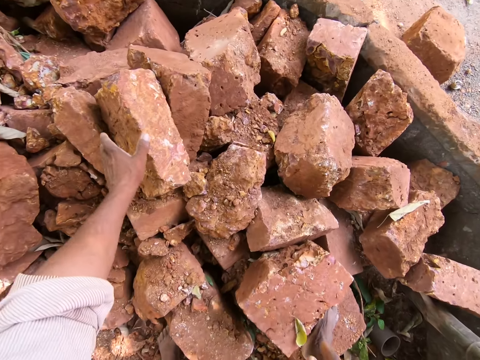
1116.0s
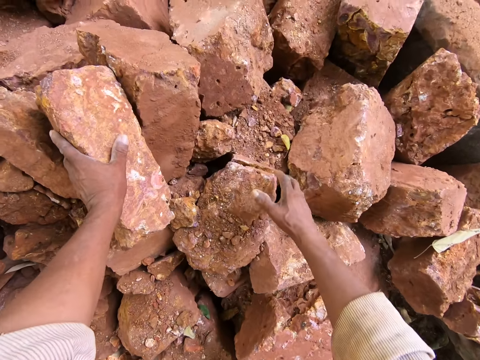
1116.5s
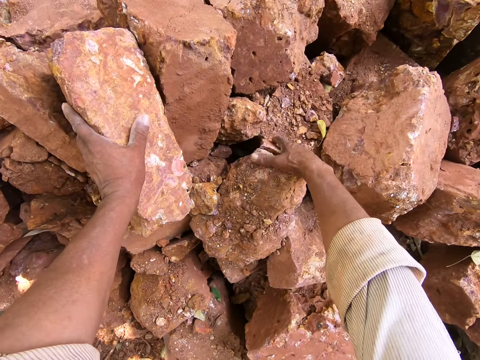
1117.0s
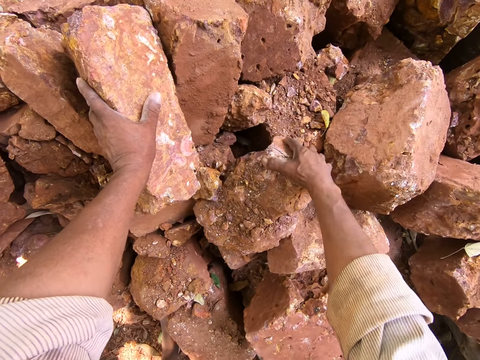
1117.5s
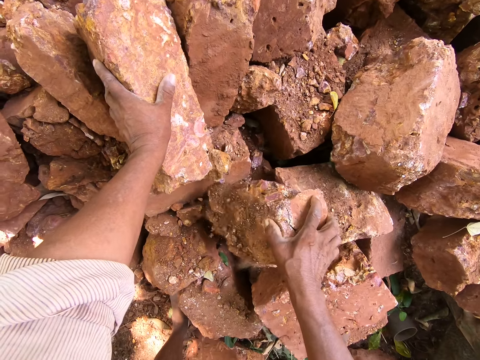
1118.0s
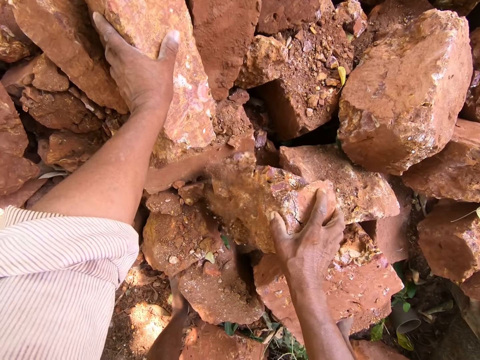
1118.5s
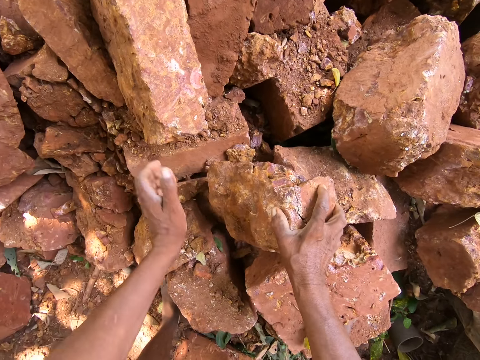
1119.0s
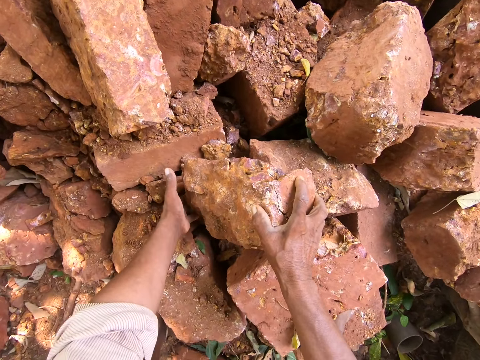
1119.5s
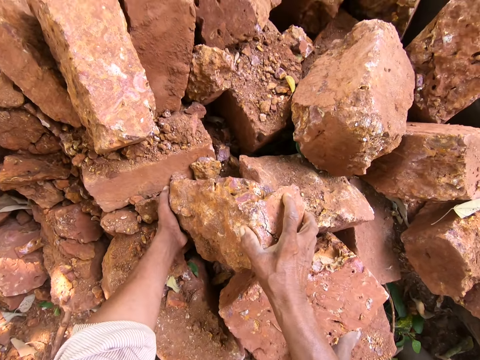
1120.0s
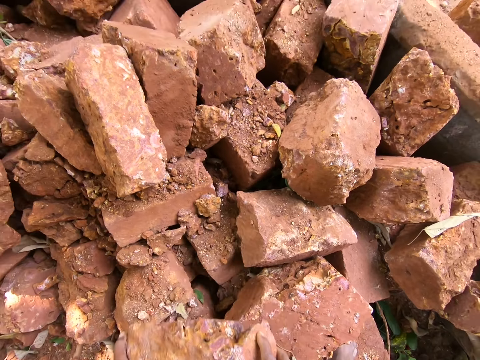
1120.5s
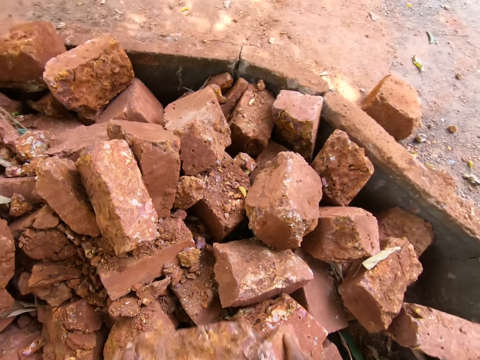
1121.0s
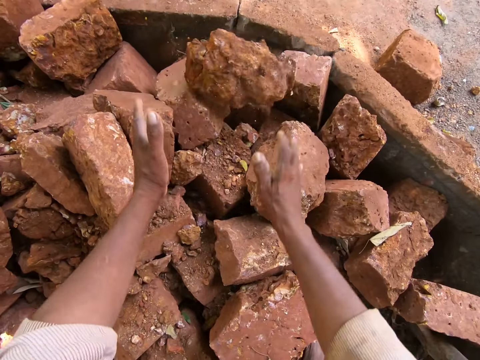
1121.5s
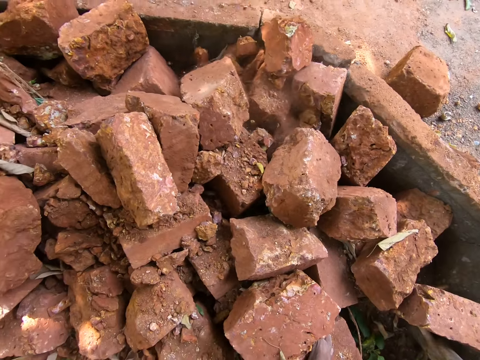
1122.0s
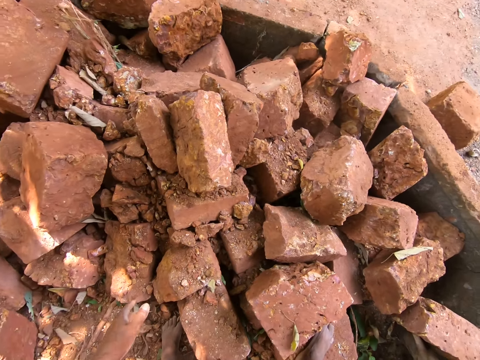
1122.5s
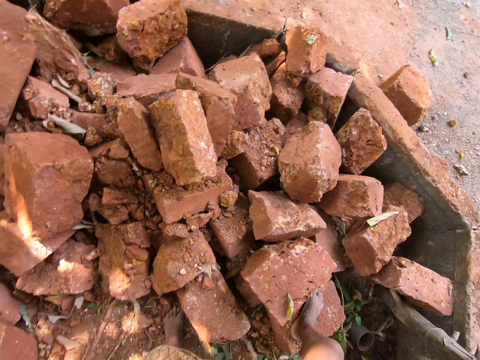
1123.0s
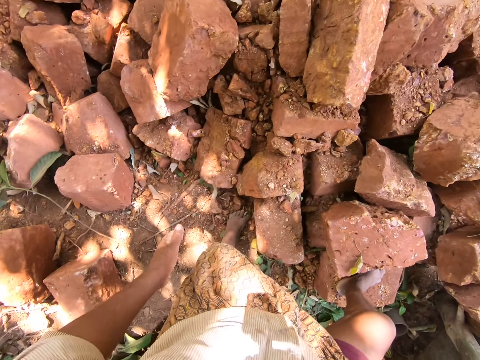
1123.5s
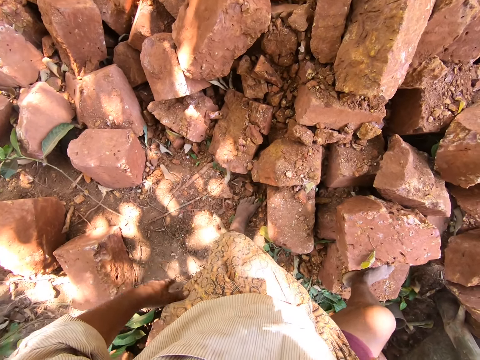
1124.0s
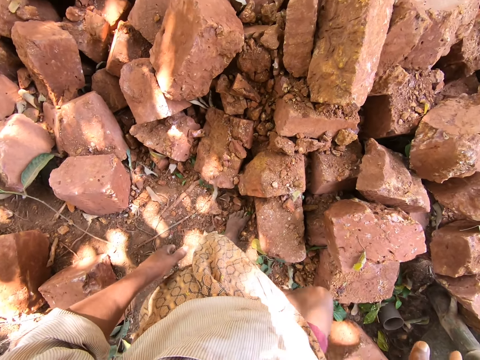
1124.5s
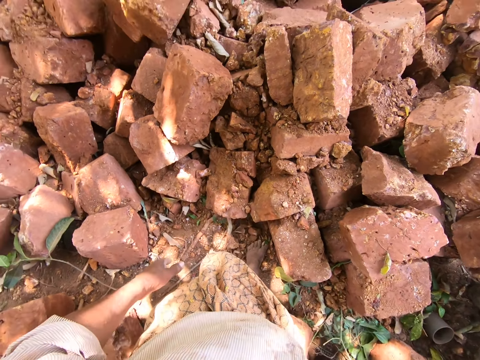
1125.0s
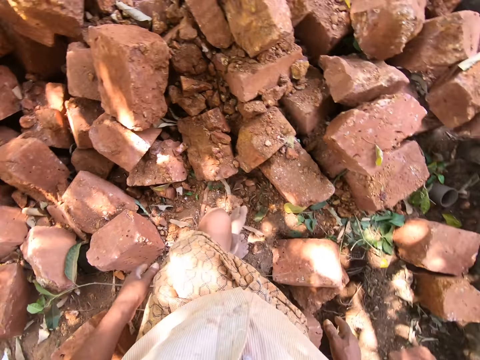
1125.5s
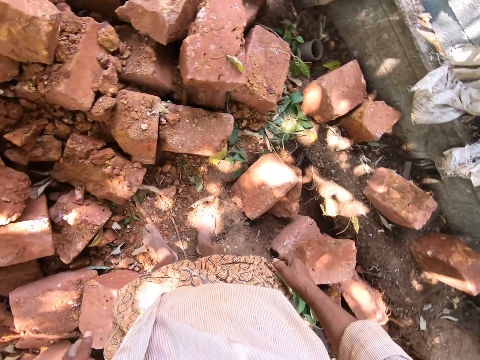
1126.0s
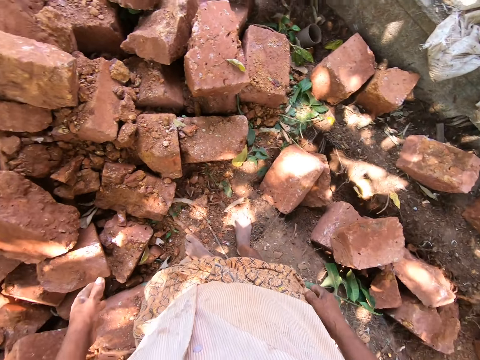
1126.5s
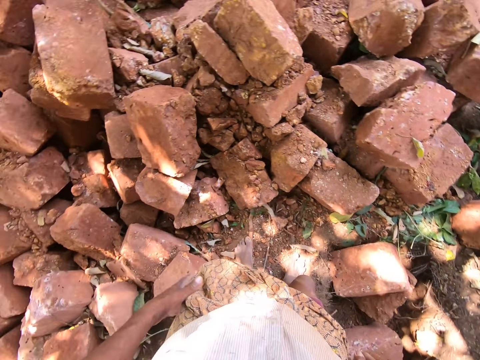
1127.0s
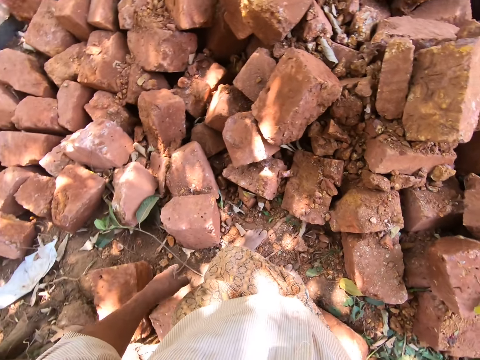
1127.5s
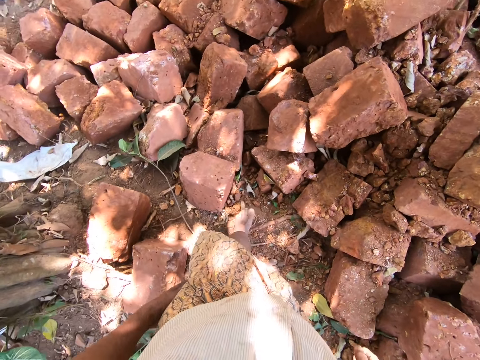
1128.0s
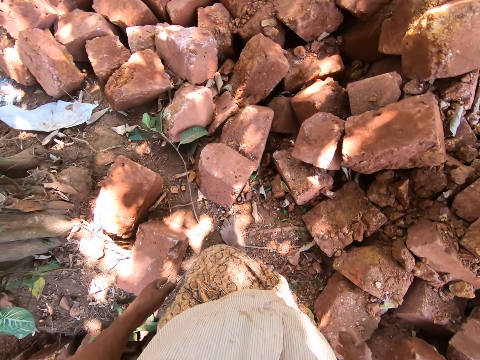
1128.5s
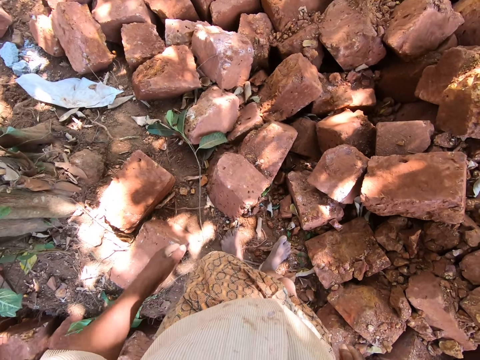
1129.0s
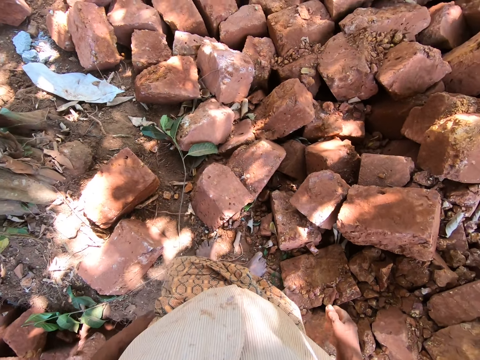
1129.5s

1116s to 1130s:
The camera wearer rests his left hand on a mud brick in the pile of mud bricks. He holds a brick. He lifts a mud brick with his right hand. He holds the brick again. He picks up the mud brick from the pile of mud bricks with both hands. He carries the brick. He drops the mud brick on the pile of mud bricks with both hands. He looks around. He wipes his left thigh with his left hand.

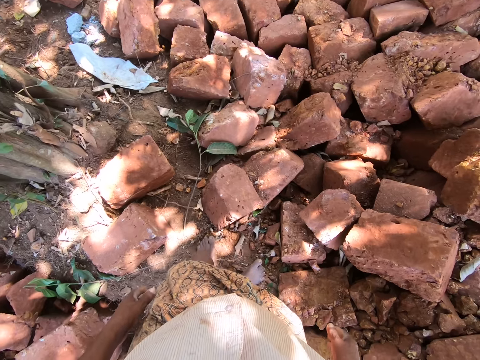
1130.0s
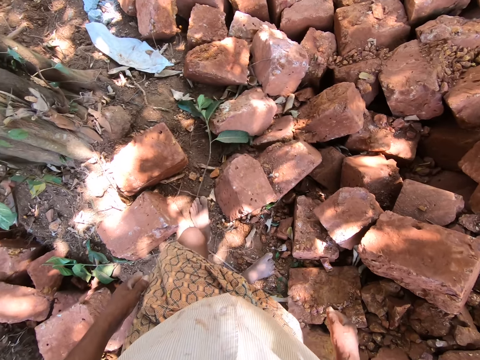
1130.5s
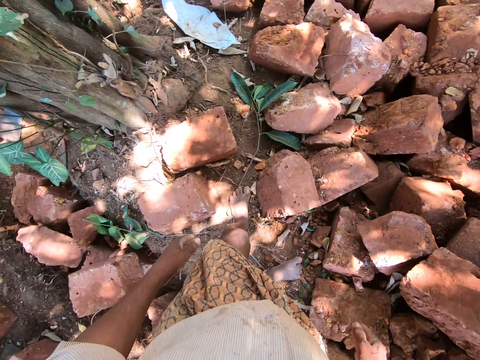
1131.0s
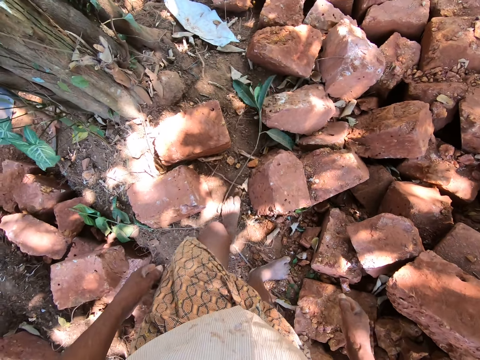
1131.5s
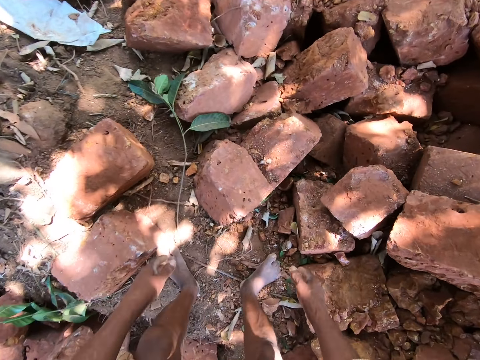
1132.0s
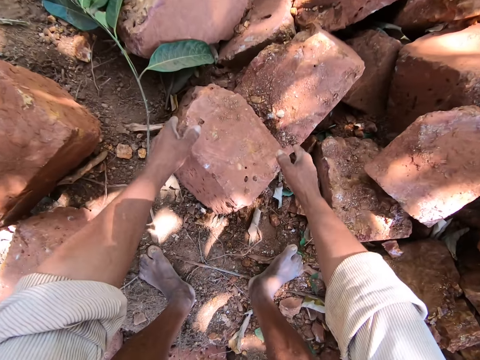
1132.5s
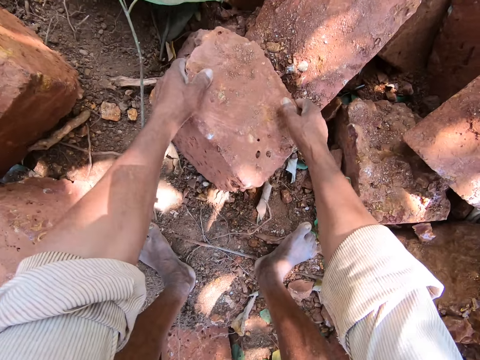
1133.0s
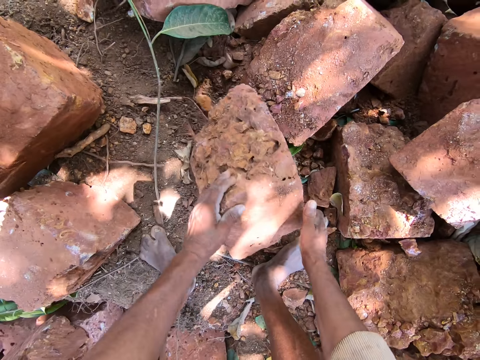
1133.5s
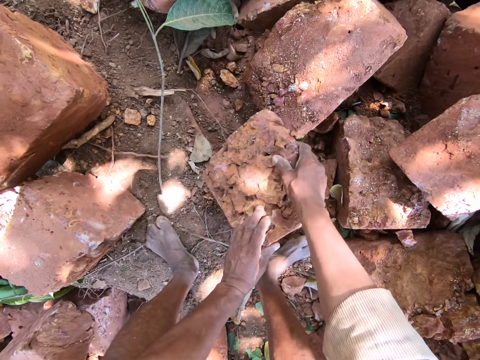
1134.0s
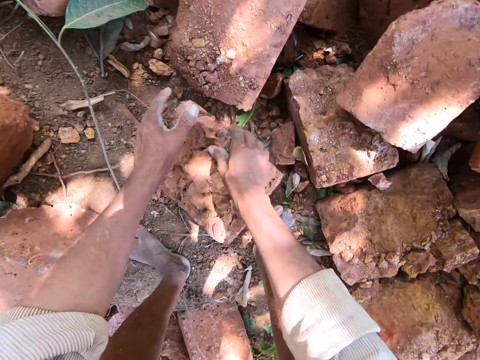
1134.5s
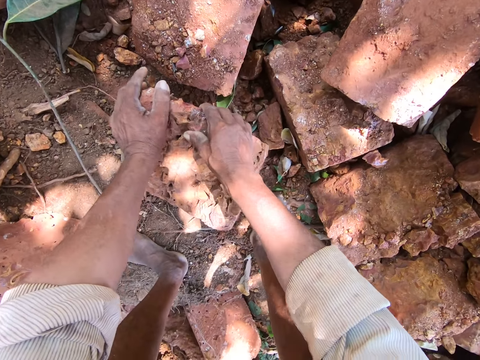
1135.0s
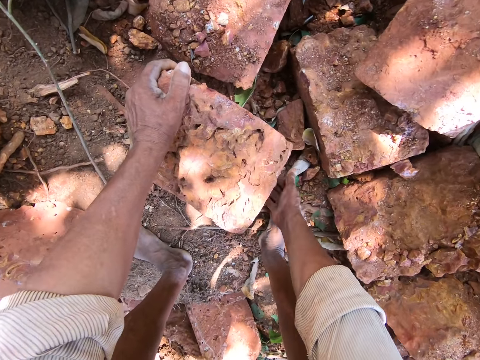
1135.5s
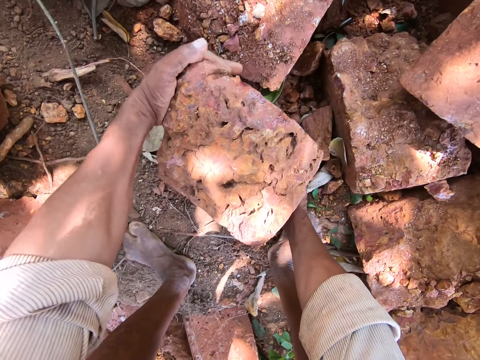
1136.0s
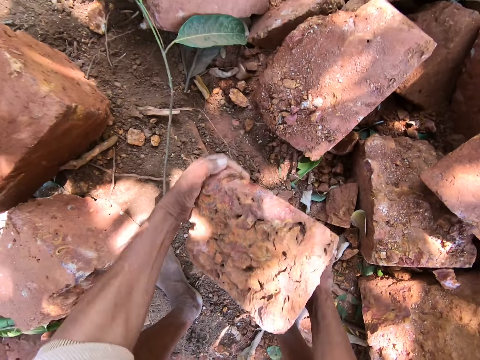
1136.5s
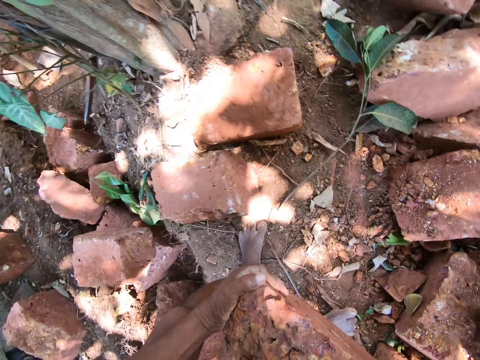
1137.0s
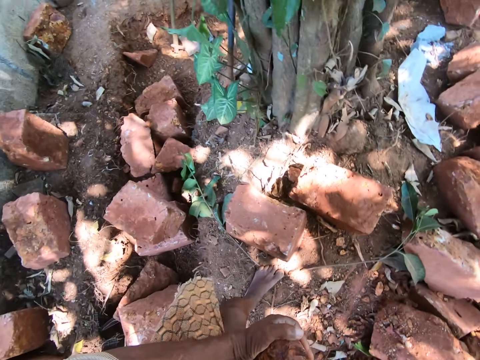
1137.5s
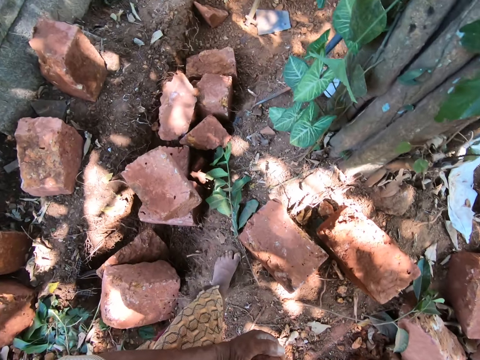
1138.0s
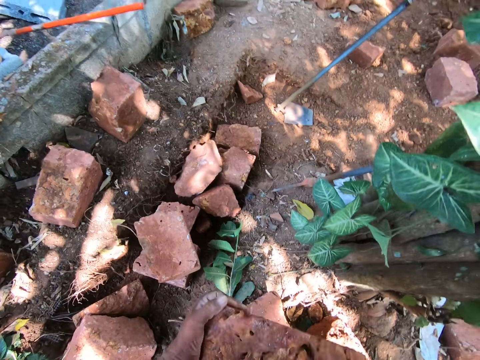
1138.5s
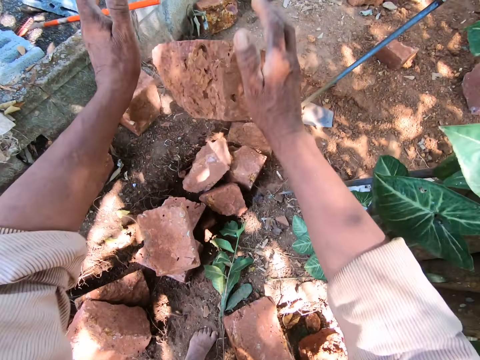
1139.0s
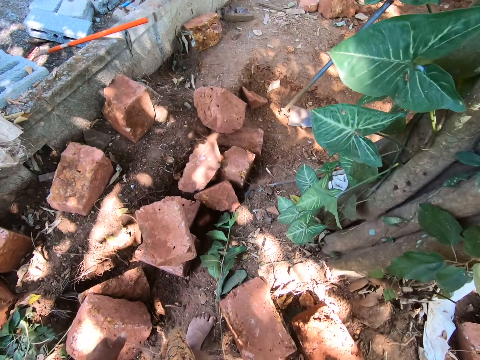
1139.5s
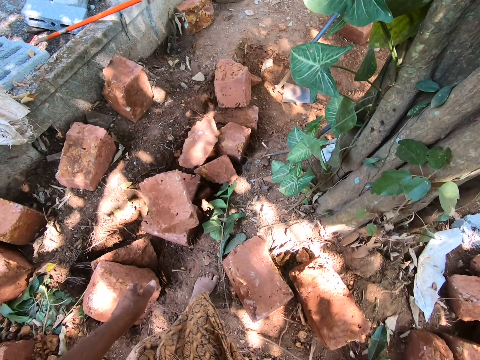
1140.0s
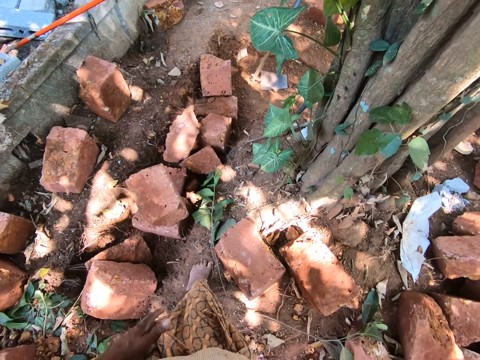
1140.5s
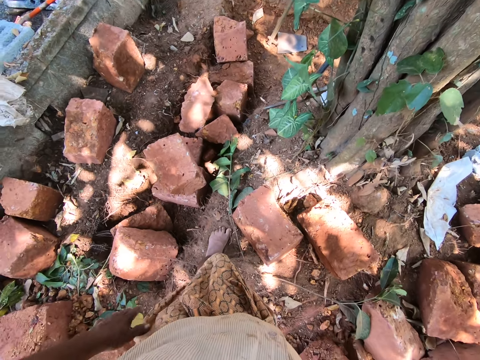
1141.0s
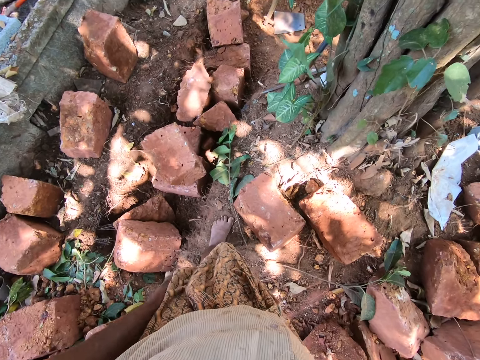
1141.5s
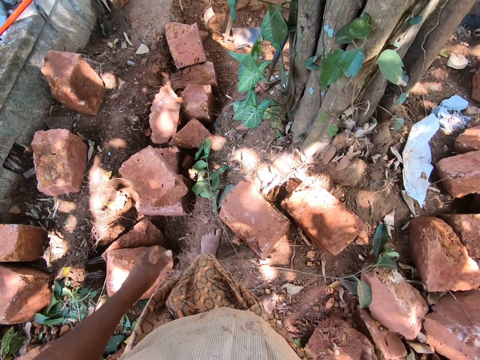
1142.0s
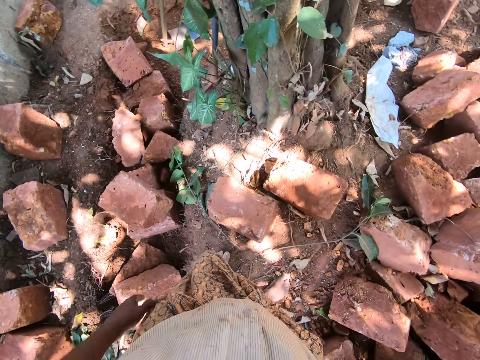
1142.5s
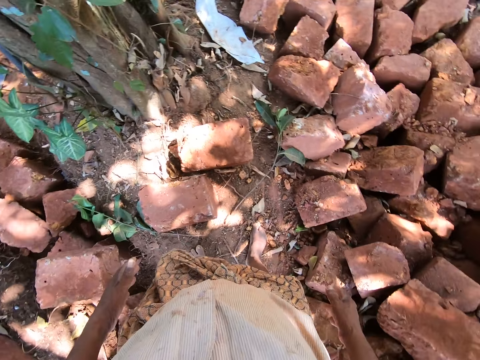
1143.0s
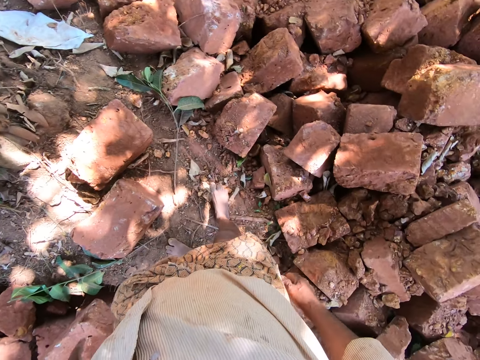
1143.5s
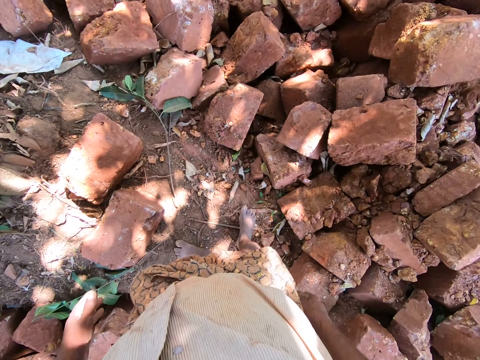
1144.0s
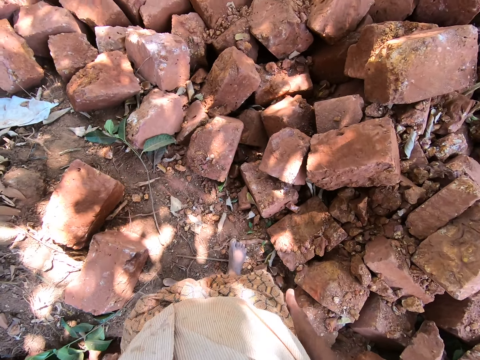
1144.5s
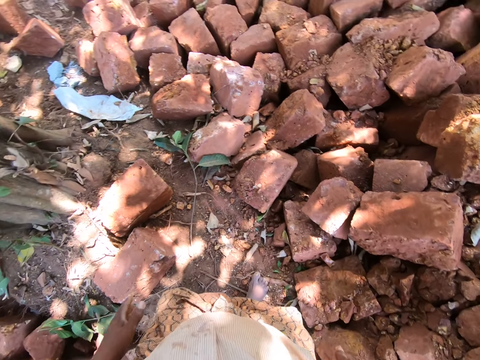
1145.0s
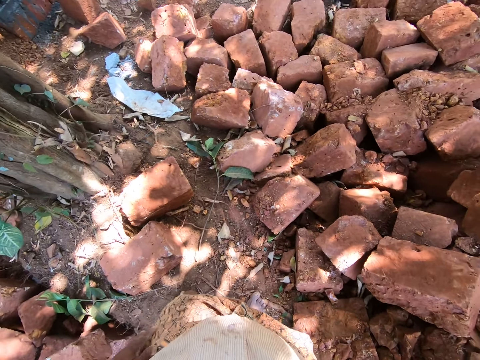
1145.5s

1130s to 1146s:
The camera wearer lifts a mud brick with both hands. He picks up the mud brick from the pile of mud bricks with both hands. He carries the brick. He drops the mud brick on the ground with both hands. He throws the brick. He wipes his left thigh with his left hand. He looks around.
